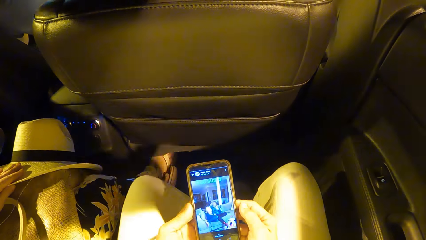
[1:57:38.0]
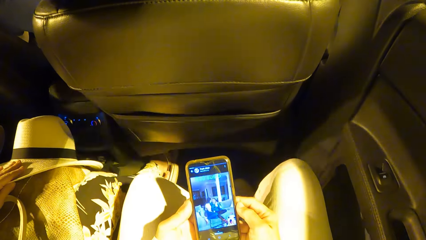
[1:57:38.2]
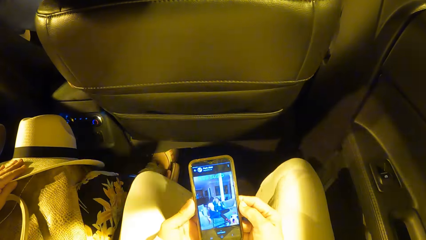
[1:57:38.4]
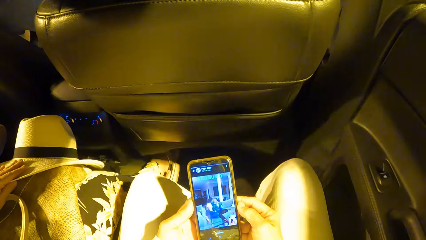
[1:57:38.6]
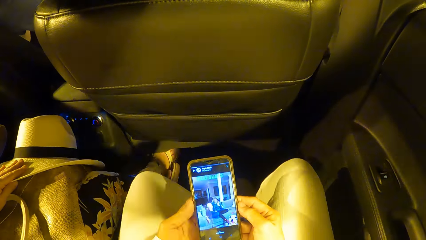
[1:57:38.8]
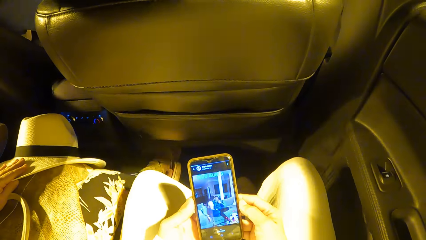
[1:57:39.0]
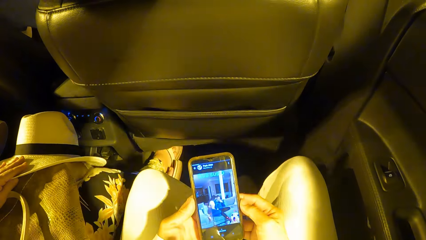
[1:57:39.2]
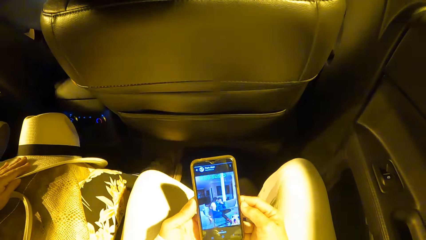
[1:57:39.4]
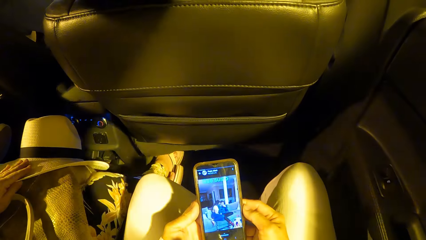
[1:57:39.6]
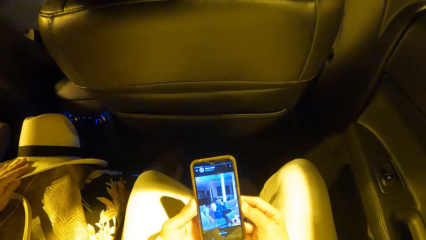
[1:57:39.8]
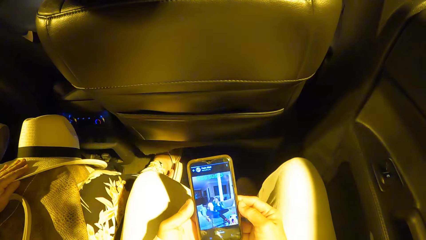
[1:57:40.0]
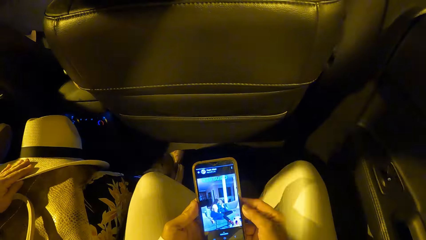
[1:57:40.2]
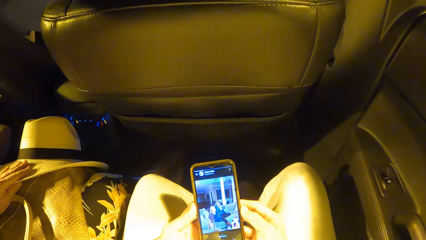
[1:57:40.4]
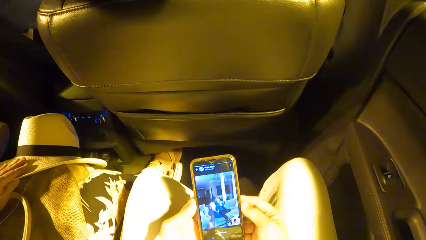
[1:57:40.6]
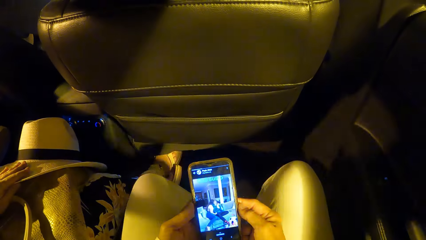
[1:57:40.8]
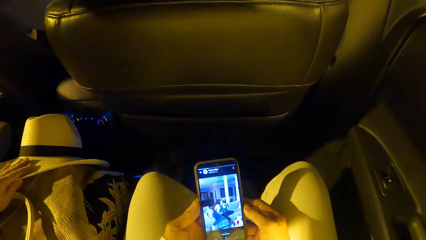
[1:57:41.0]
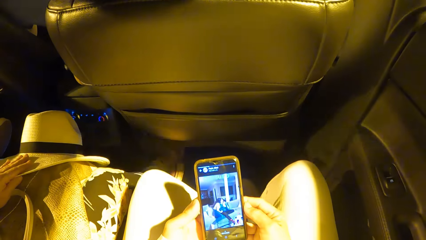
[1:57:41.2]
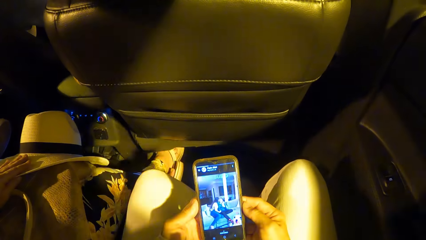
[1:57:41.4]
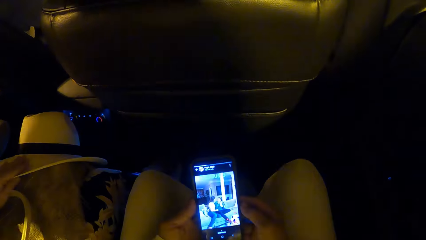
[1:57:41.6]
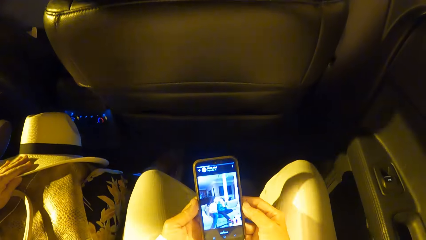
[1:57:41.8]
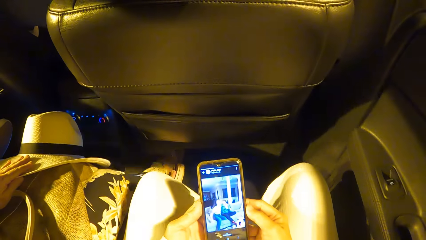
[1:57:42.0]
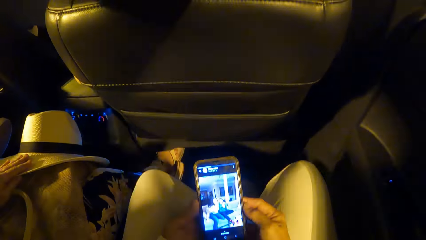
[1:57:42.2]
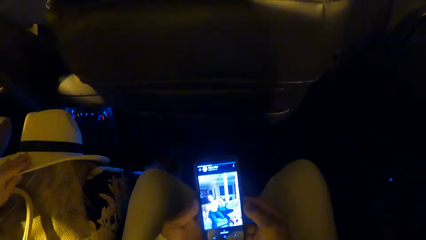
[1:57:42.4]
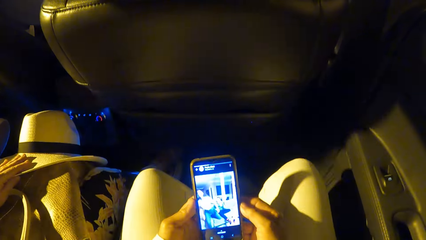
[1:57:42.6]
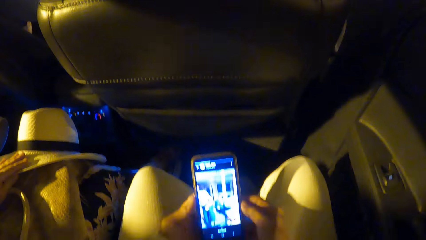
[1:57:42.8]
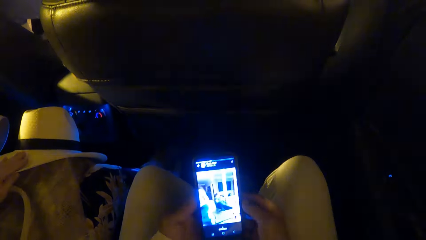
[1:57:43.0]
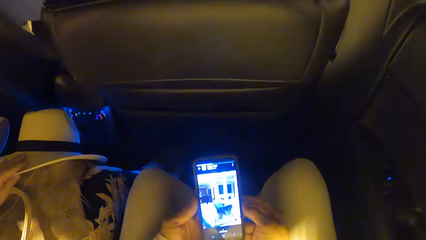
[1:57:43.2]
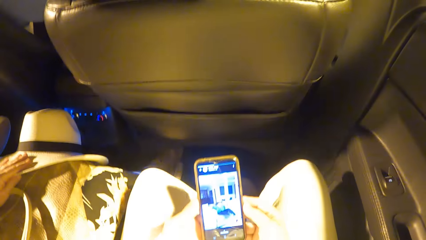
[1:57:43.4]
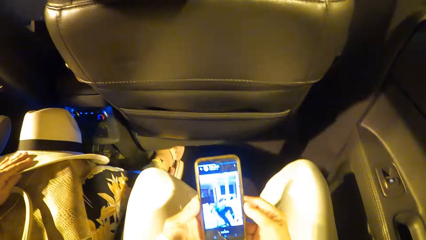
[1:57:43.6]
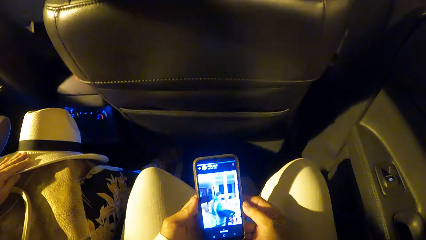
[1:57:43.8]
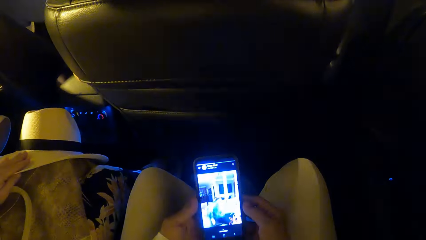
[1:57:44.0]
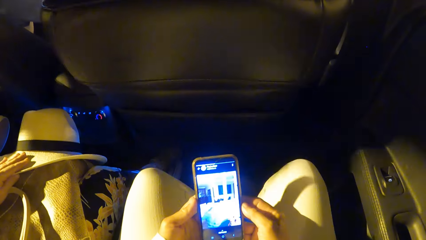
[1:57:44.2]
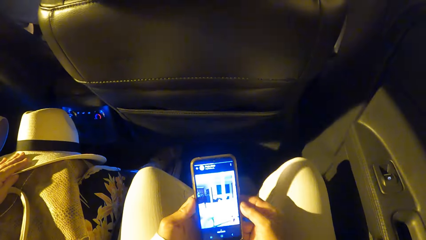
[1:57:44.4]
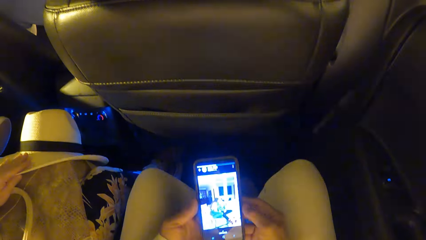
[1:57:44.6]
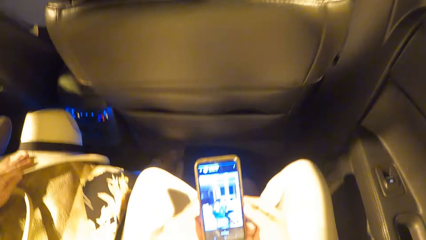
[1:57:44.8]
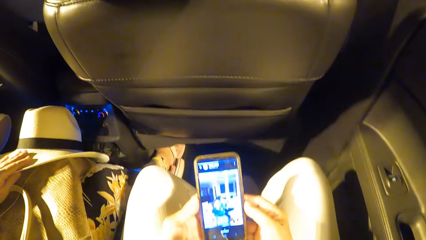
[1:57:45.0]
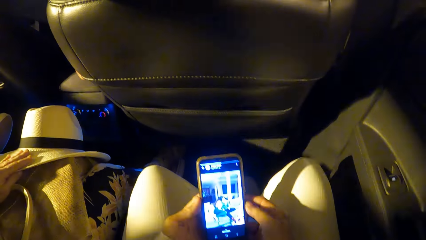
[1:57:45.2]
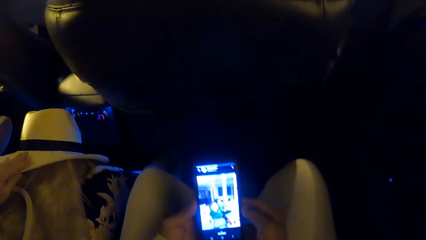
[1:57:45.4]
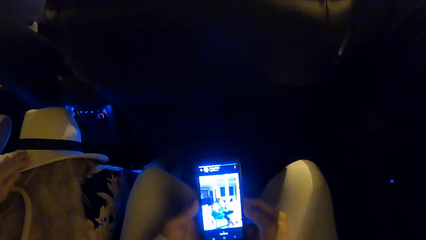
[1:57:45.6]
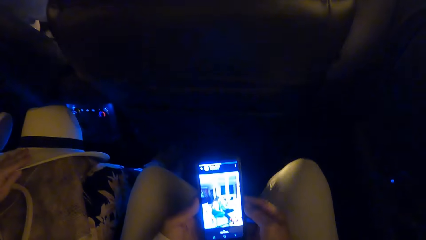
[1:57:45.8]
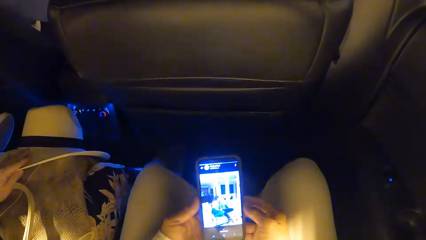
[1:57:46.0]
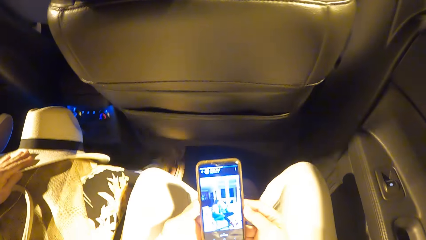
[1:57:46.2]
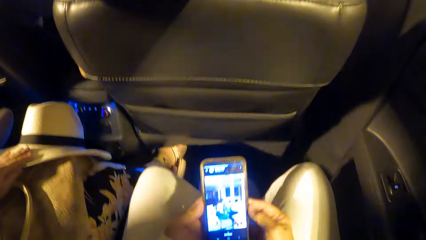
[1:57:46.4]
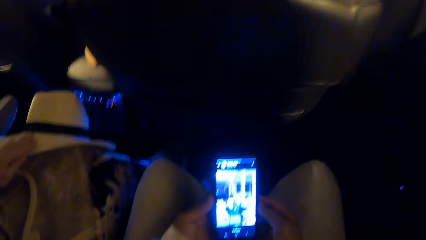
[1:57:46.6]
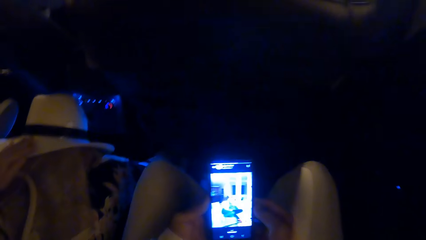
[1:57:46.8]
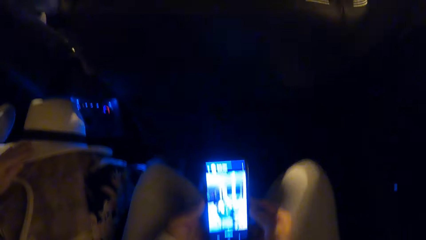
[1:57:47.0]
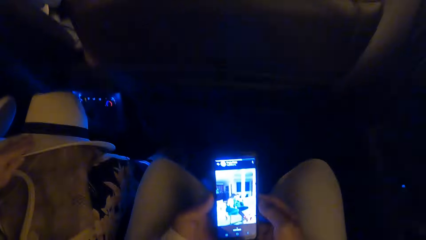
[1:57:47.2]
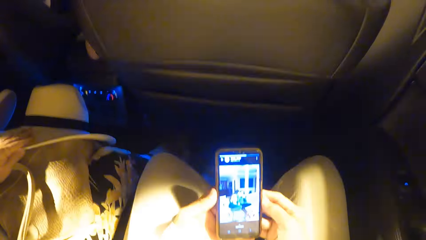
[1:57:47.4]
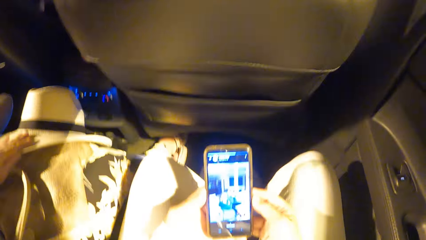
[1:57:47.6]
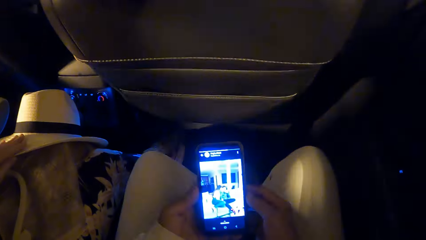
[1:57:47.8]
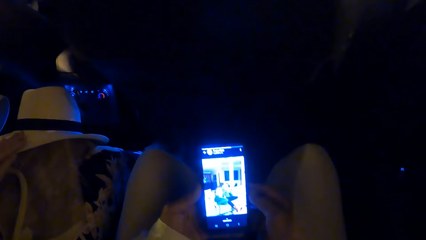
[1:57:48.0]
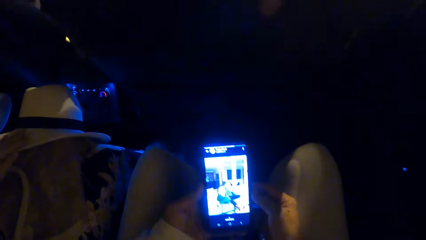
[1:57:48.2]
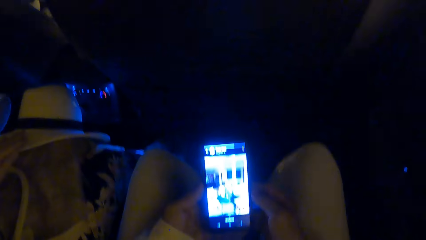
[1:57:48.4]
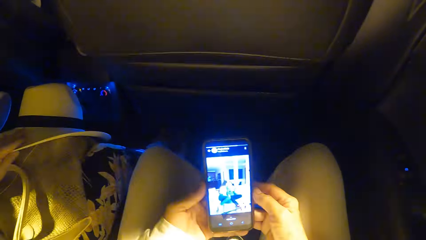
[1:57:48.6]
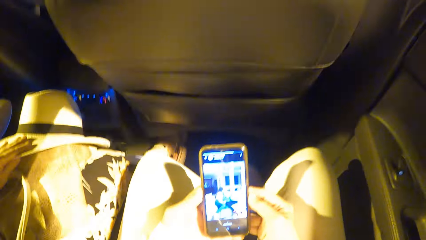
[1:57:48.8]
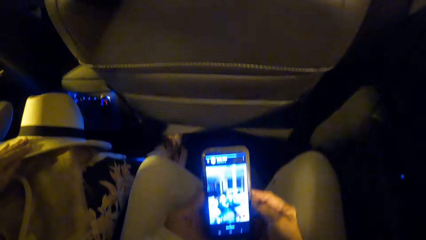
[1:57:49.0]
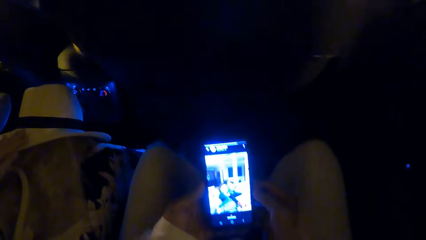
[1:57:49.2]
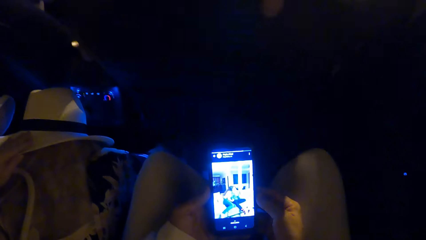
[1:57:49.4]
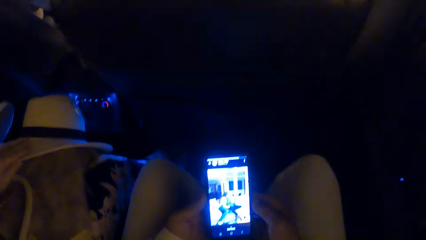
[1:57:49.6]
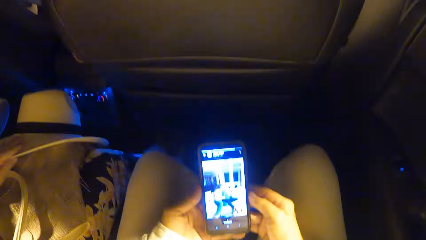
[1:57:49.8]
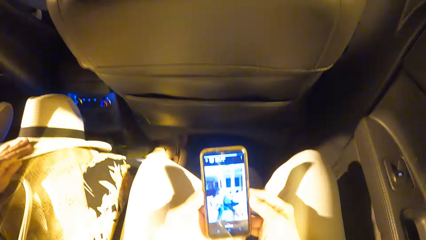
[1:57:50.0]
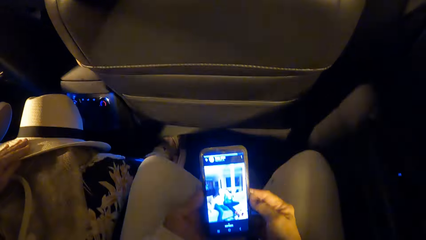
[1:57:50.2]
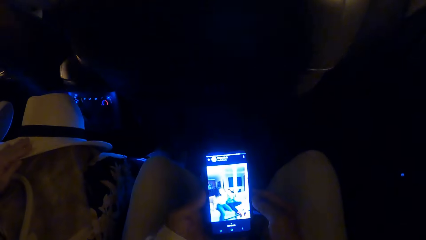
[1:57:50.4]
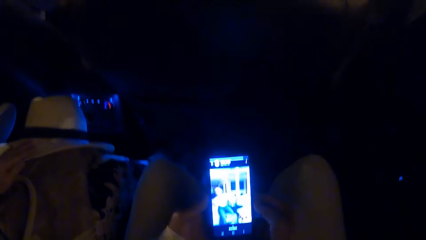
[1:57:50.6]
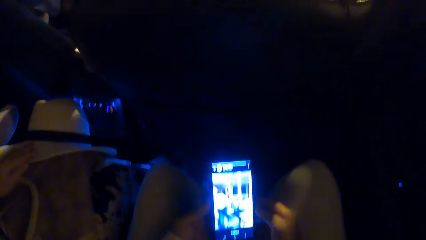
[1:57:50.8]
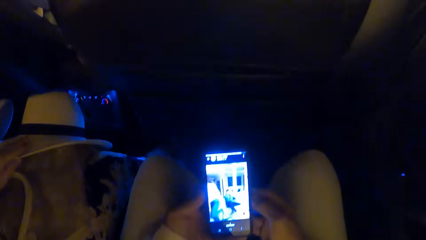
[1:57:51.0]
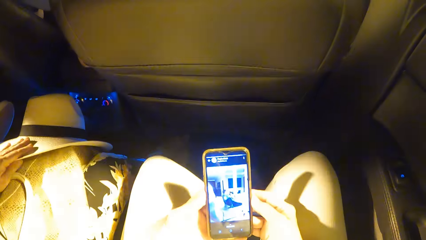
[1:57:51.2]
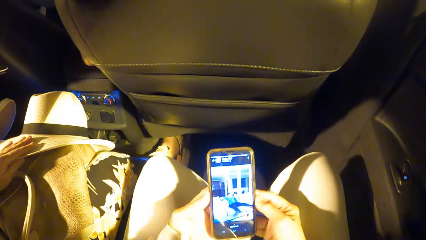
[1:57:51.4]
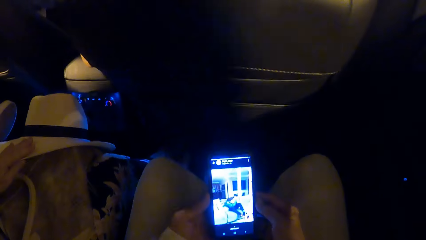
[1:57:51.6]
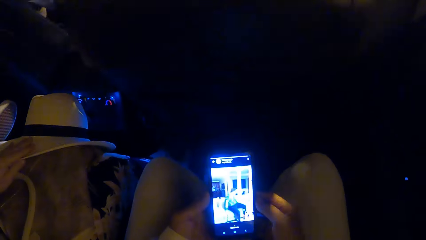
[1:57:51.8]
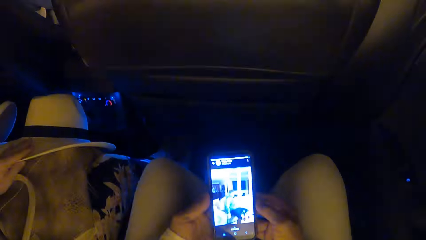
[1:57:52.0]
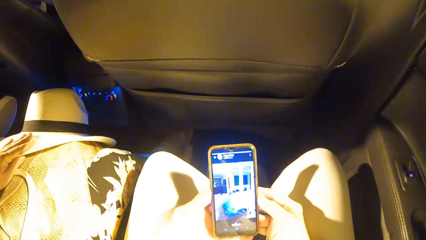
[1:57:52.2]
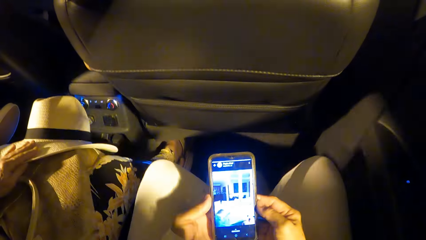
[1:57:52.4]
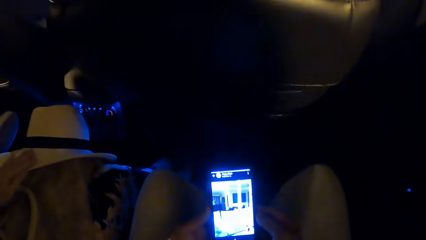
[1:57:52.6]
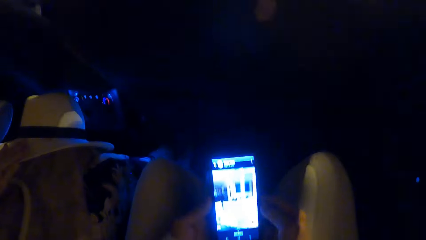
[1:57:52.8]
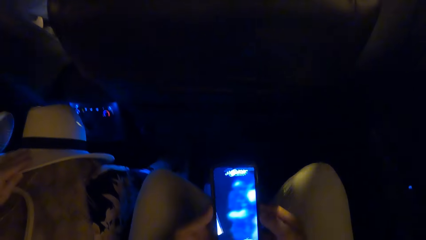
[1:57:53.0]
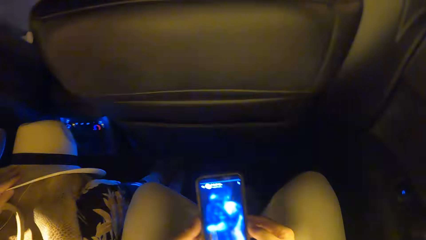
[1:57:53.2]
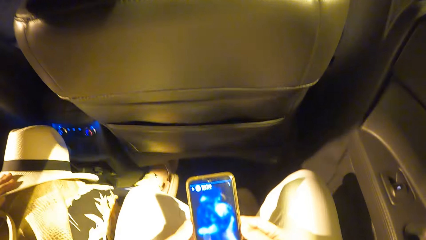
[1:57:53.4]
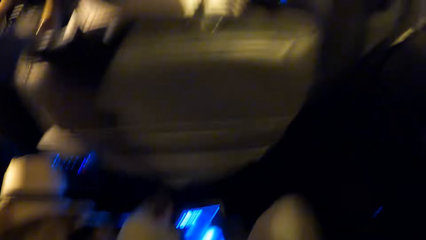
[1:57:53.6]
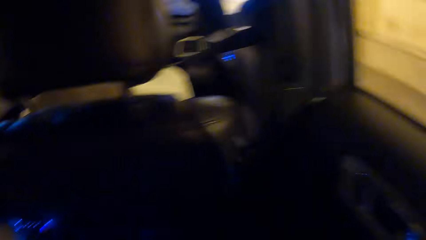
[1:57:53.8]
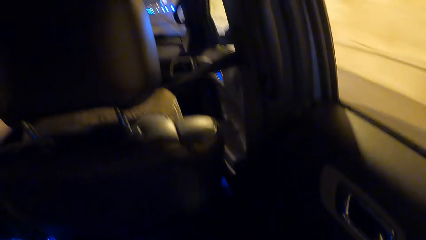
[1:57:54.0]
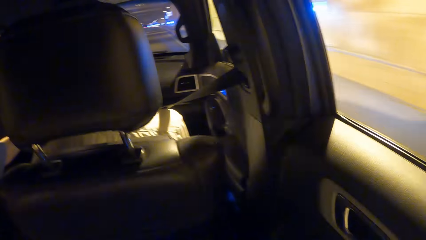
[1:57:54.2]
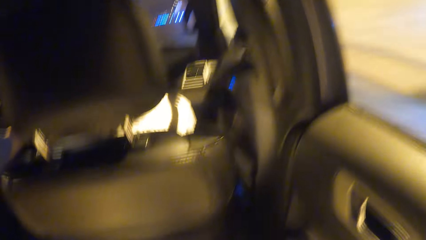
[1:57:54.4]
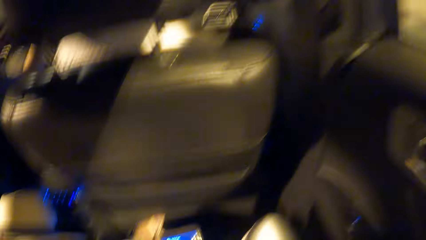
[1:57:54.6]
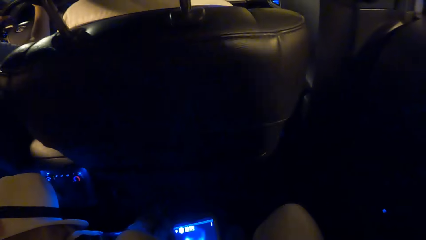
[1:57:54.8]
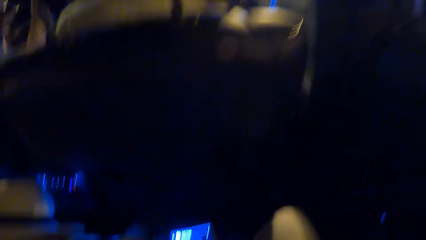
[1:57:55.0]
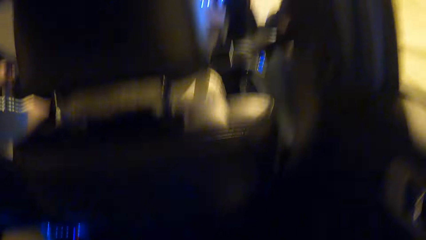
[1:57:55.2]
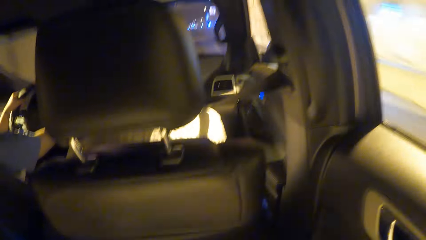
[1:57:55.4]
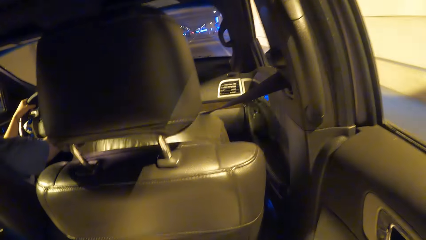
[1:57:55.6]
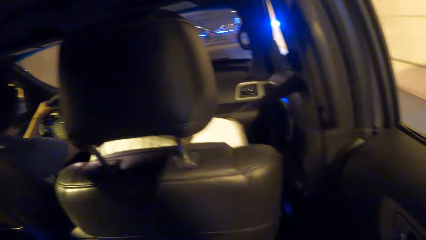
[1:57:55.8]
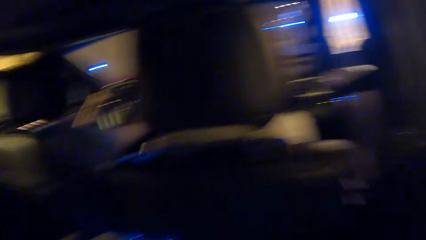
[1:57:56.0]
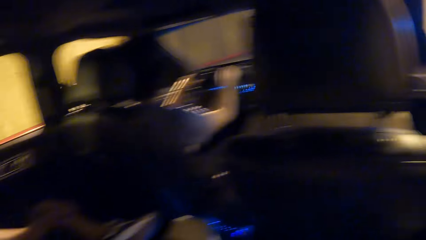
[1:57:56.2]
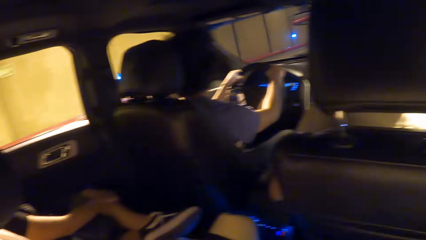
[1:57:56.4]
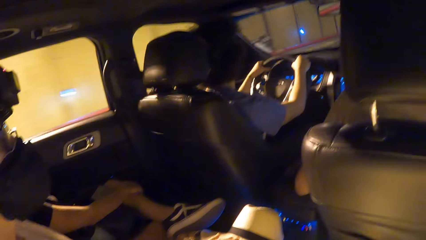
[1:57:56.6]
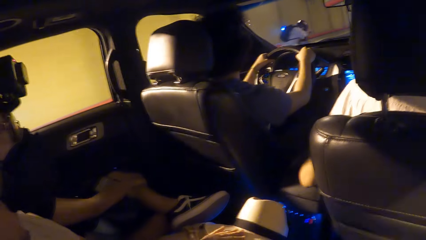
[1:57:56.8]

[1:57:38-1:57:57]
The camera wearer watches a movie on the phone. They look around the car.
